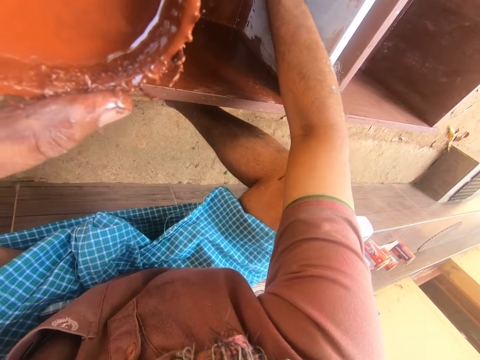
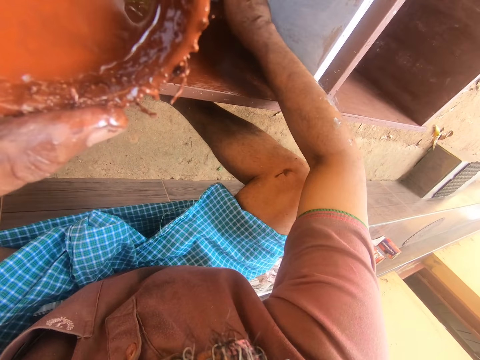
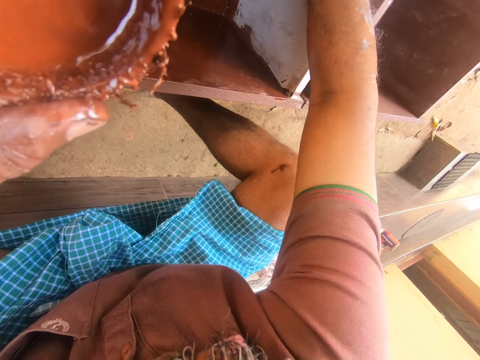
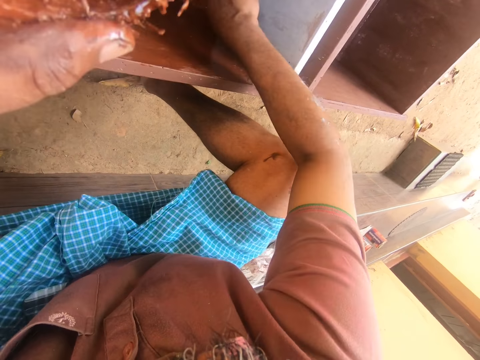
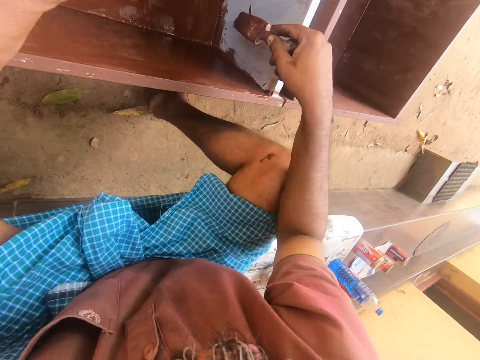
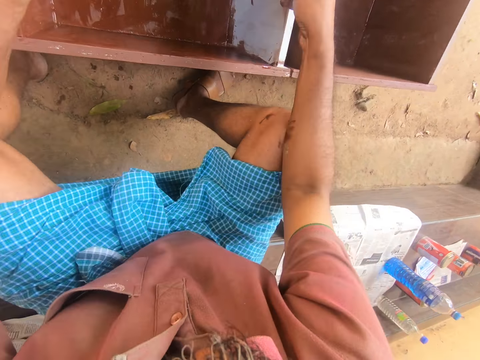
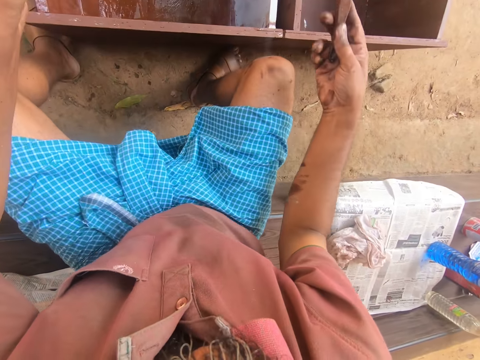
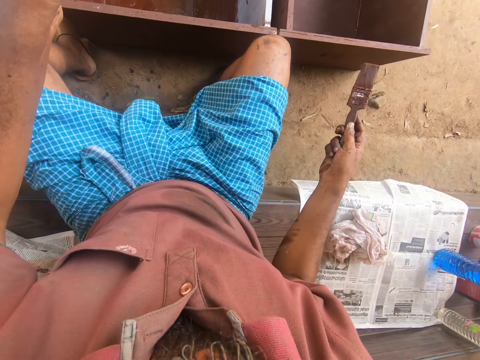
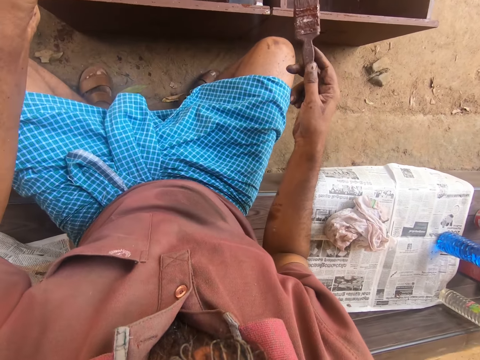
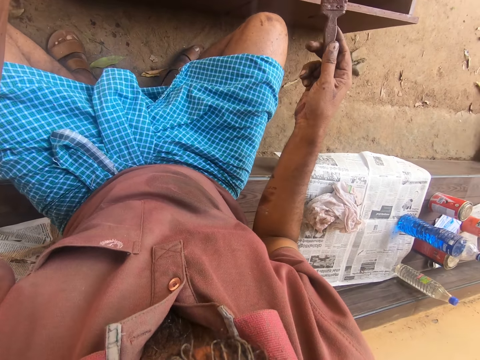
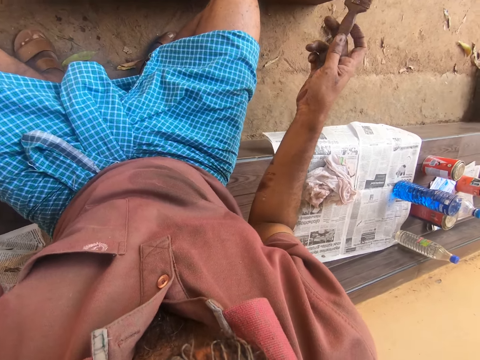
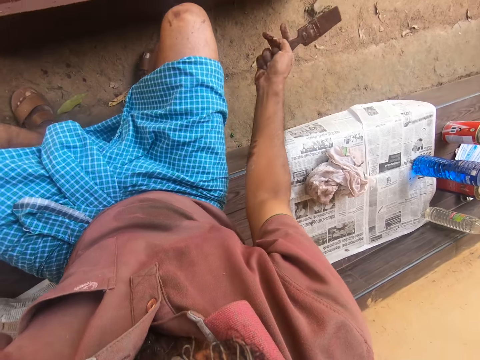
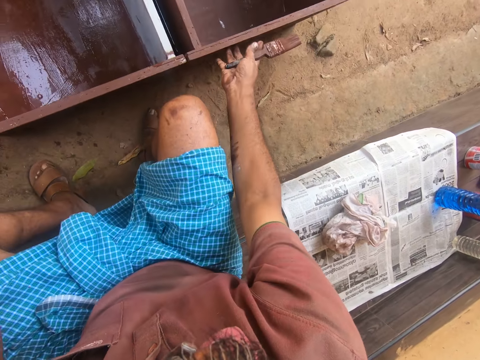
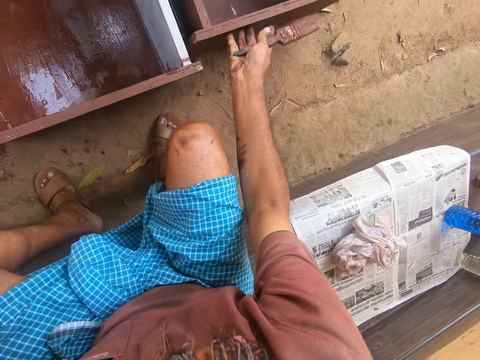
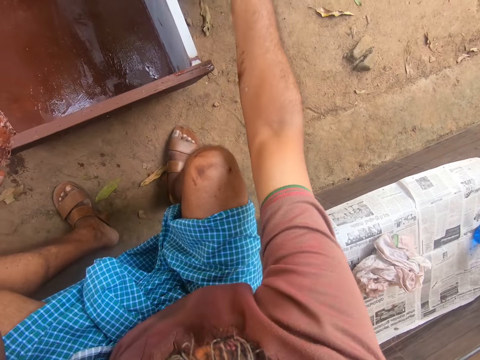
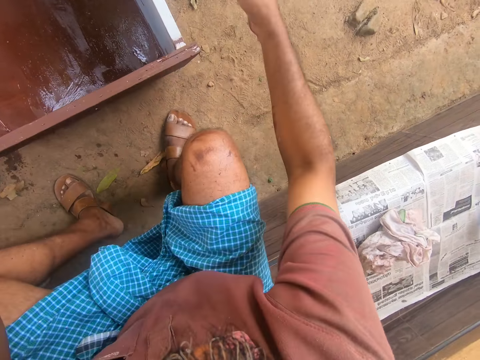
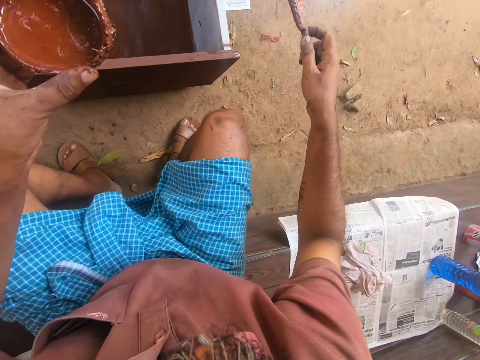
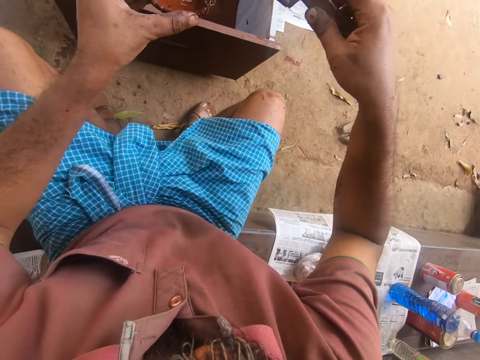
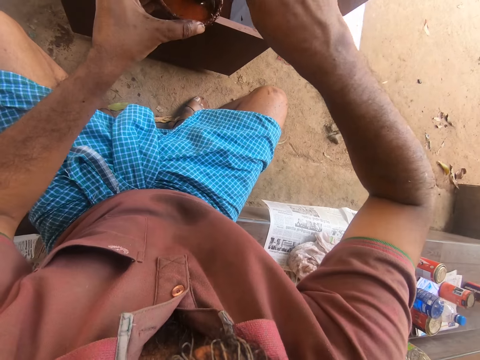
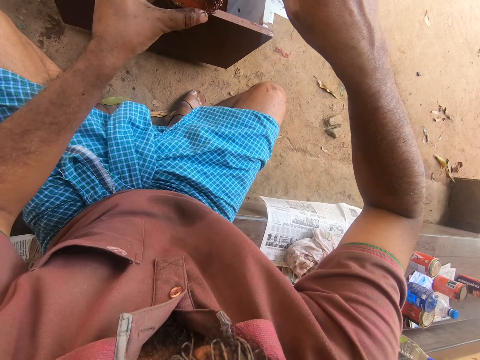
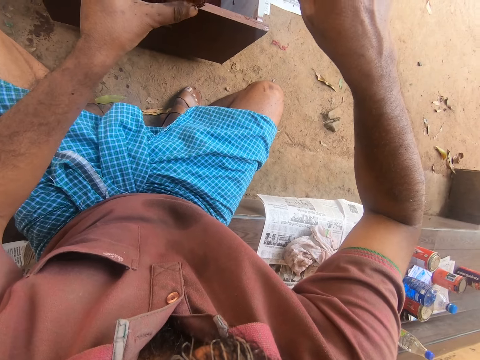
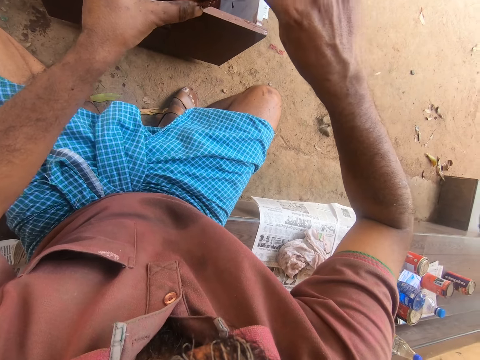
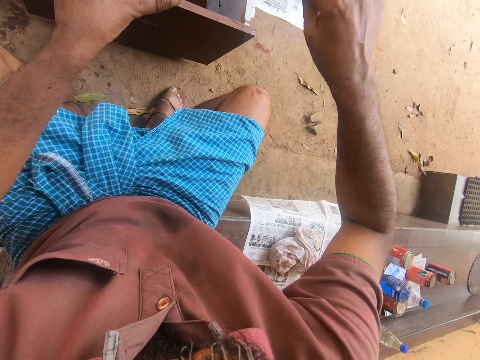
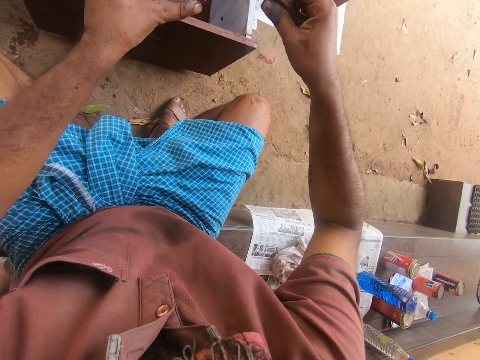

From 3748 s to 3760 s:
The camera wearer sits upright. They push the drawer and close the drawer. They dip the paint brush in the coconut paint shell.

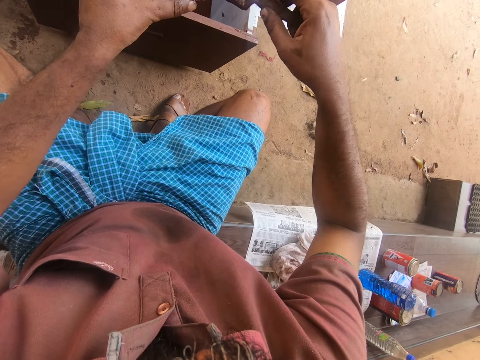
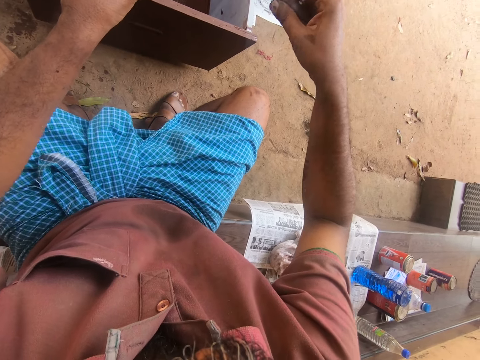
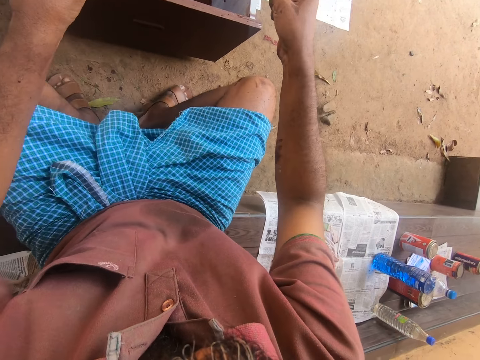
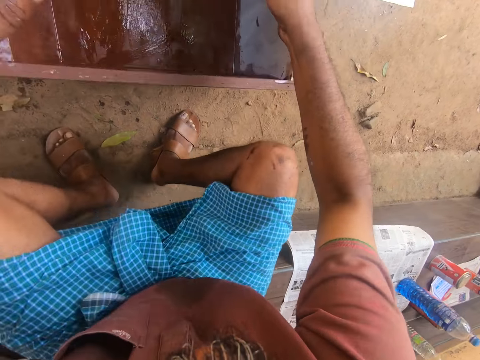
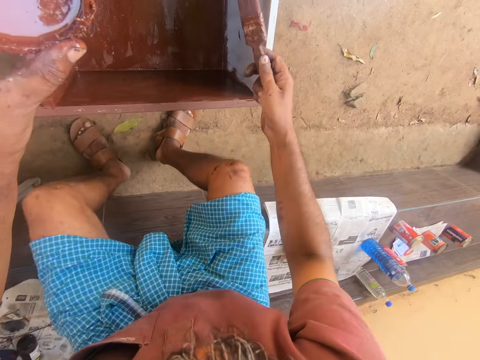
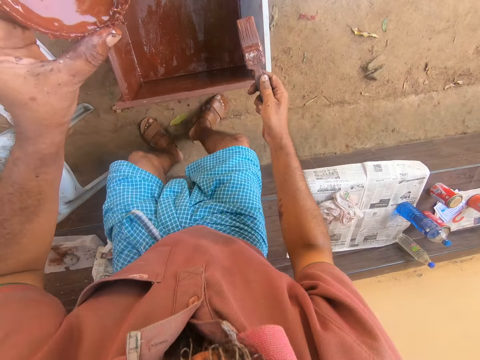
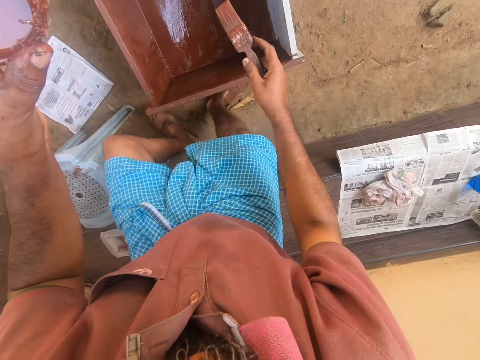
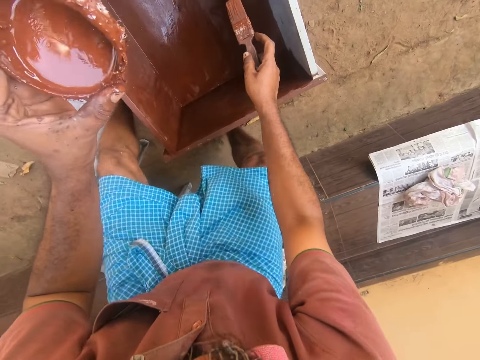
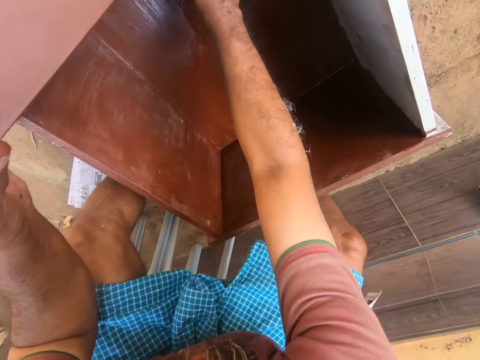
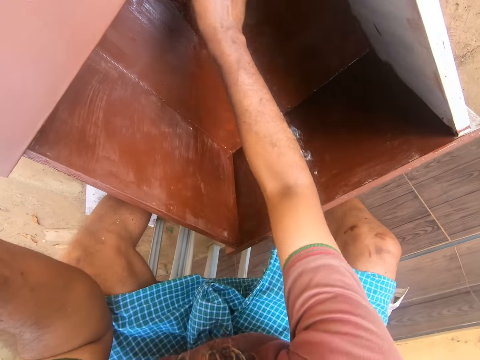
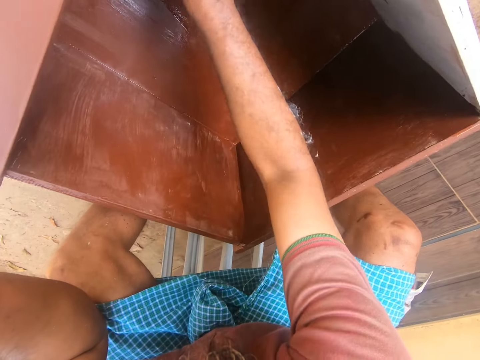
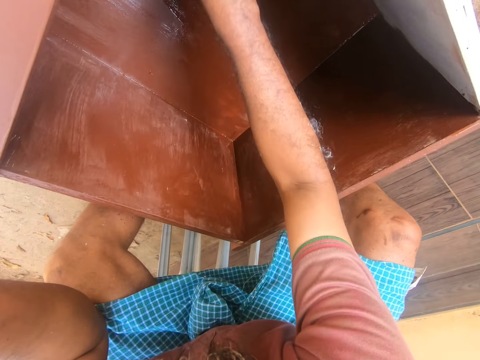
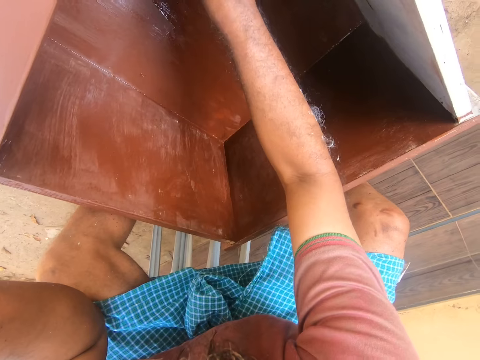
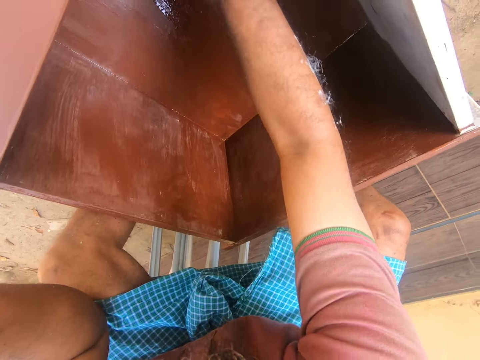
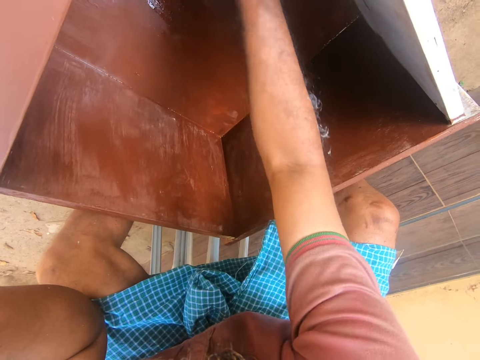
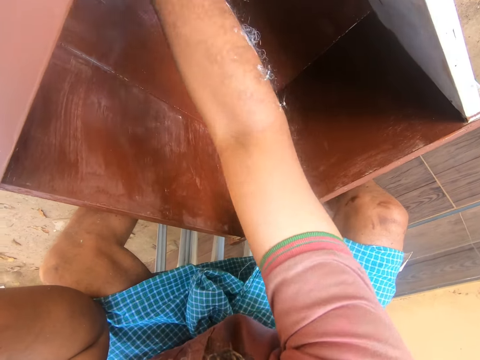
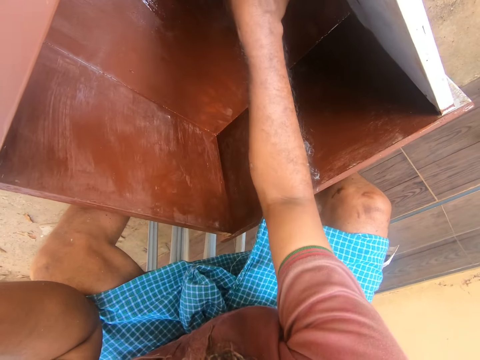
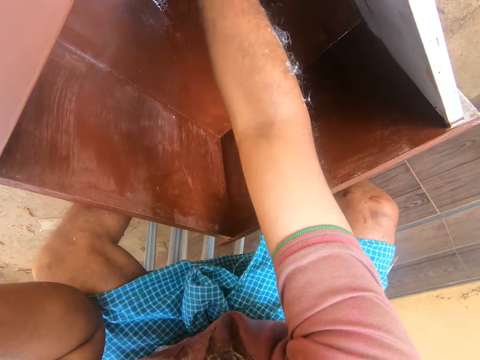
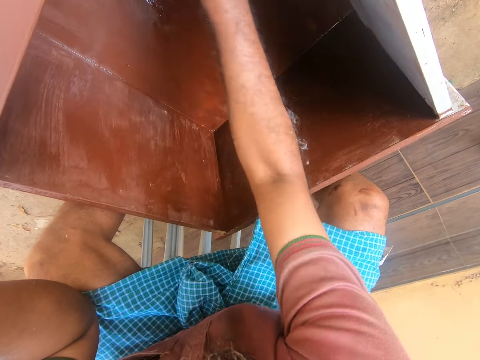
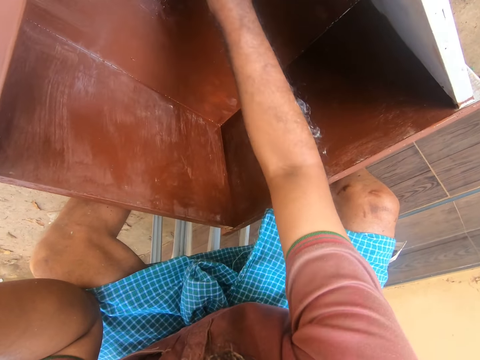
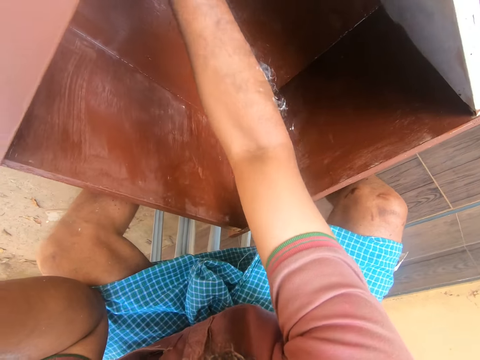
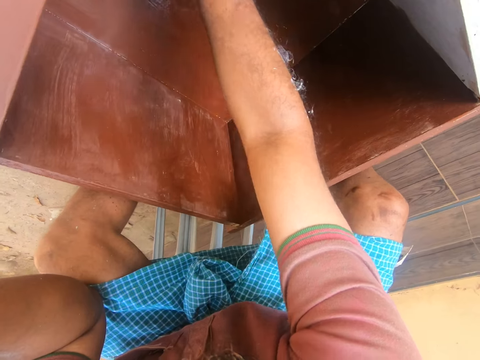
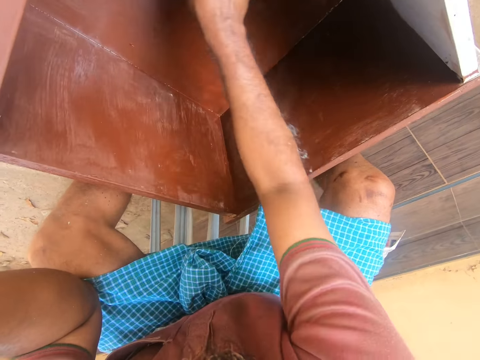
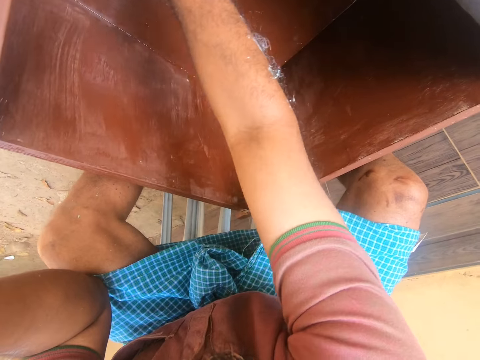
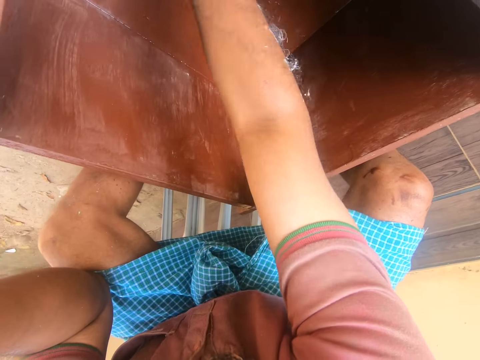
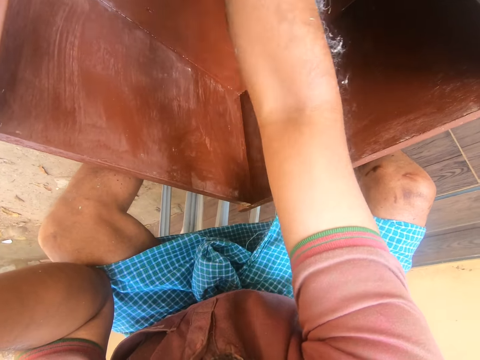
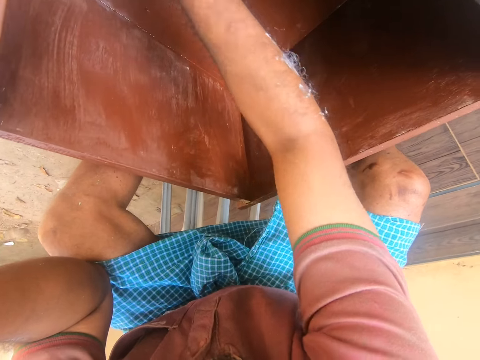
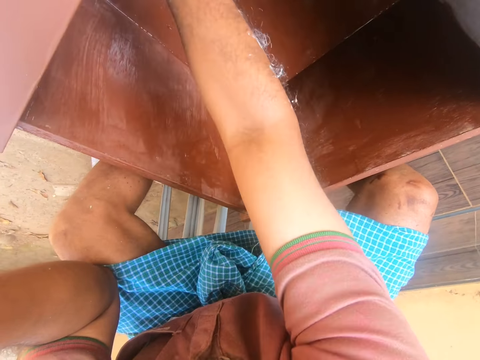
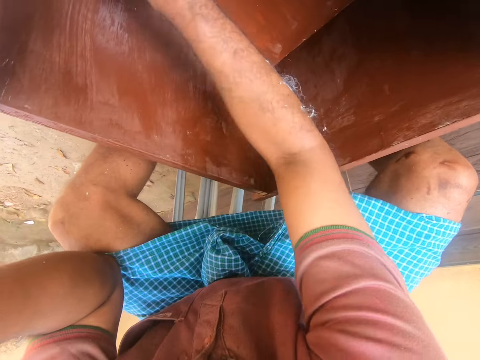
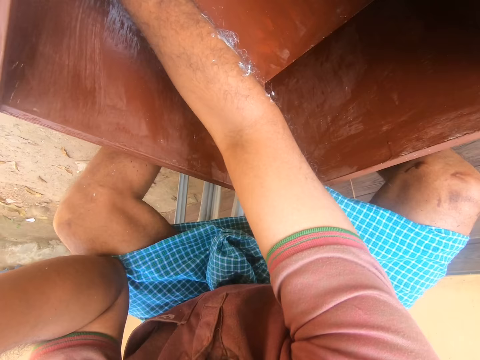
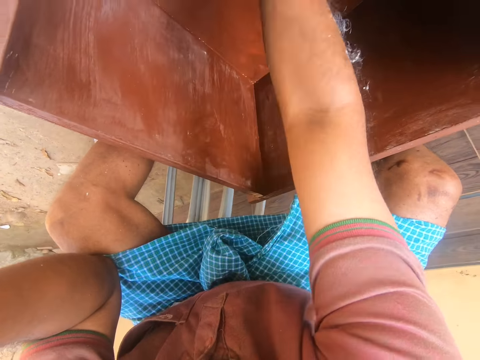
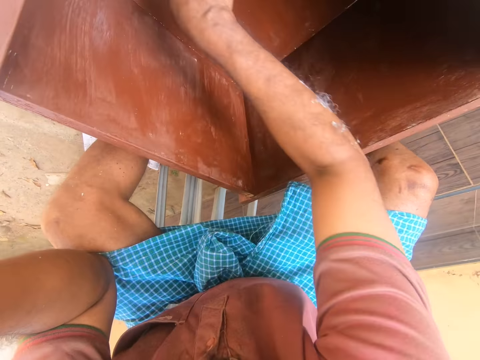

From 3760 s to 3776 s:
The camera wearer stands up. They squat. They paint the drawer with the paint brush.
